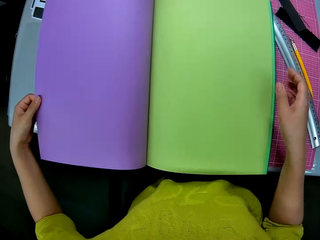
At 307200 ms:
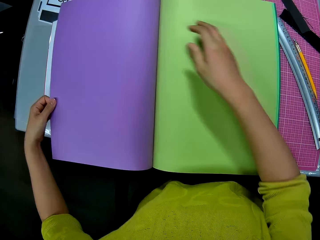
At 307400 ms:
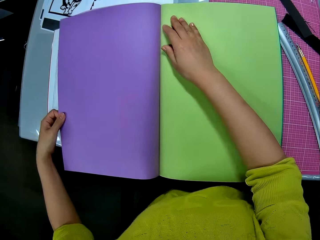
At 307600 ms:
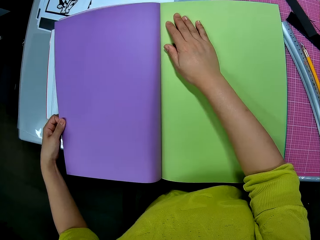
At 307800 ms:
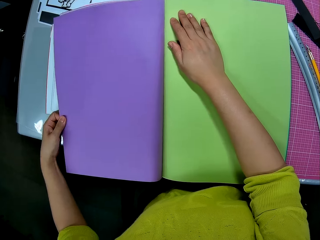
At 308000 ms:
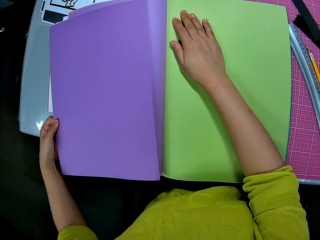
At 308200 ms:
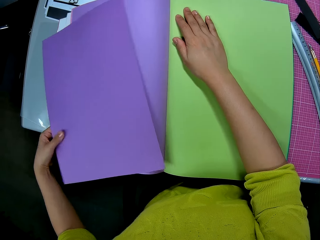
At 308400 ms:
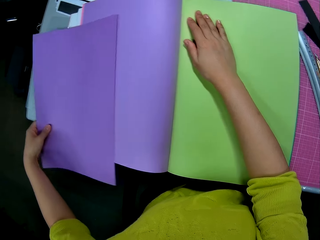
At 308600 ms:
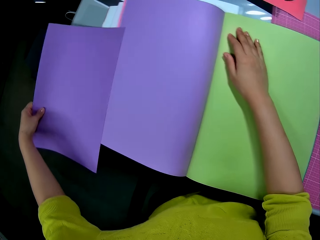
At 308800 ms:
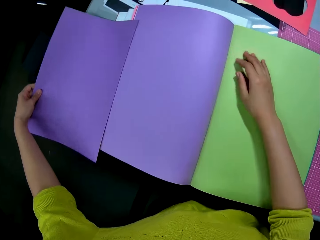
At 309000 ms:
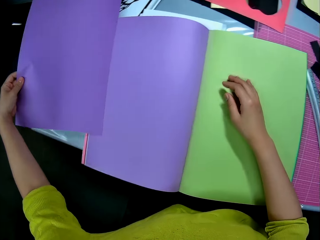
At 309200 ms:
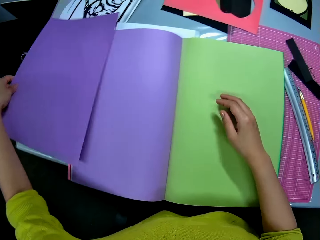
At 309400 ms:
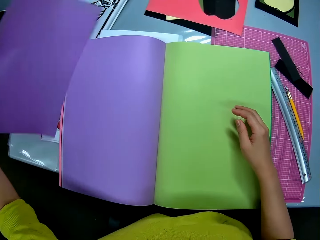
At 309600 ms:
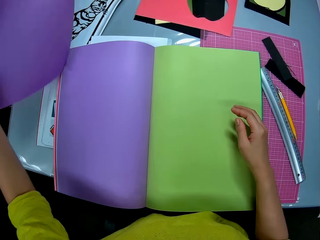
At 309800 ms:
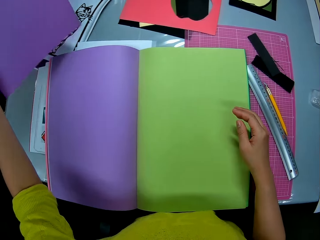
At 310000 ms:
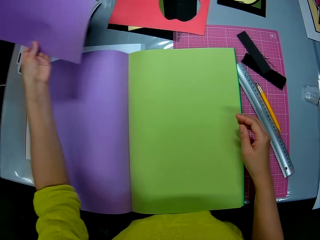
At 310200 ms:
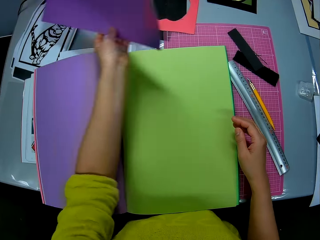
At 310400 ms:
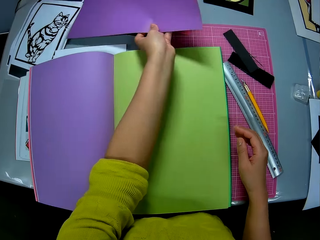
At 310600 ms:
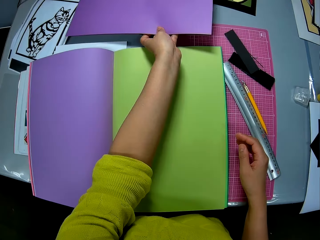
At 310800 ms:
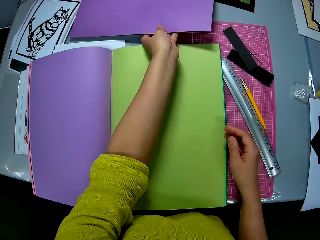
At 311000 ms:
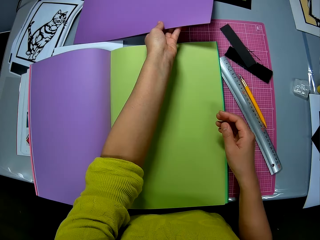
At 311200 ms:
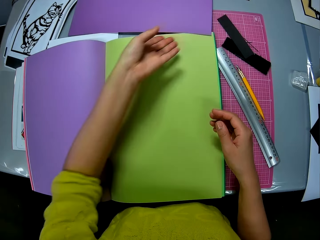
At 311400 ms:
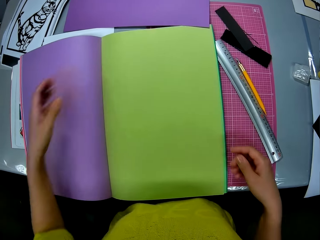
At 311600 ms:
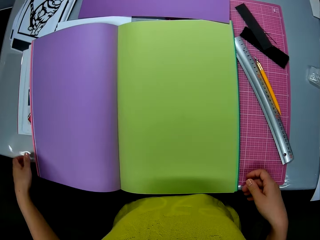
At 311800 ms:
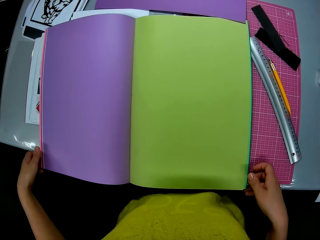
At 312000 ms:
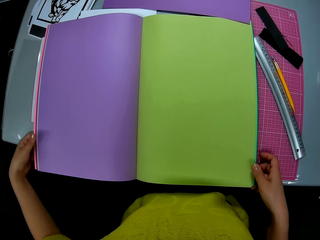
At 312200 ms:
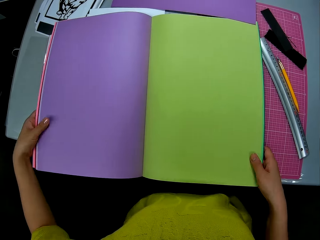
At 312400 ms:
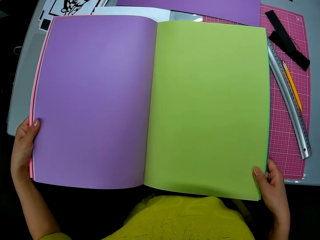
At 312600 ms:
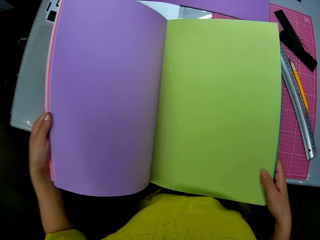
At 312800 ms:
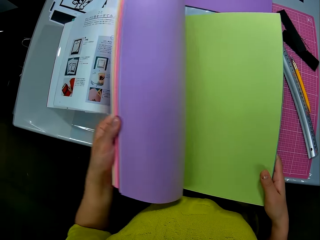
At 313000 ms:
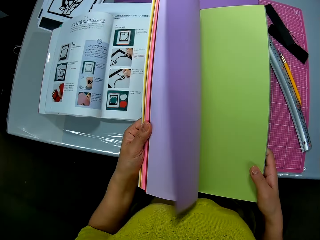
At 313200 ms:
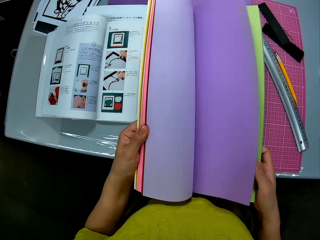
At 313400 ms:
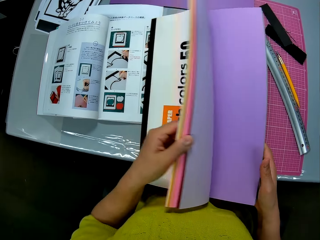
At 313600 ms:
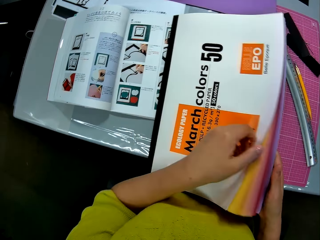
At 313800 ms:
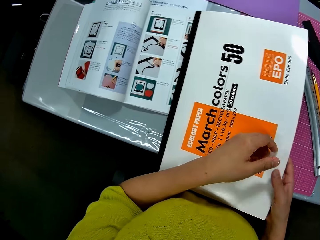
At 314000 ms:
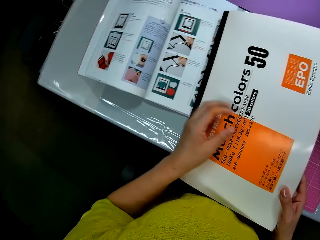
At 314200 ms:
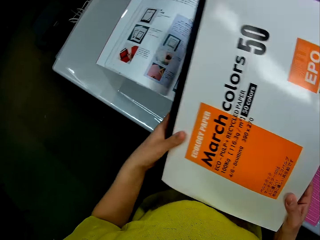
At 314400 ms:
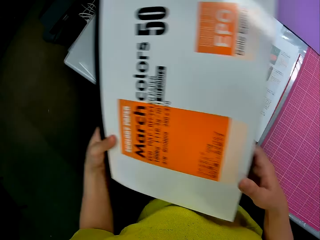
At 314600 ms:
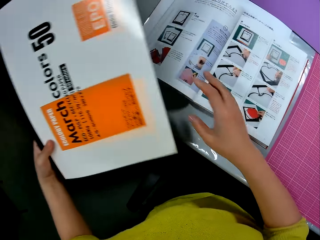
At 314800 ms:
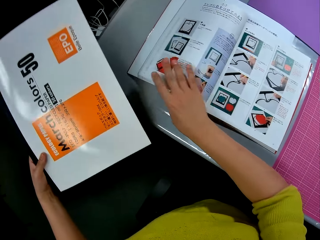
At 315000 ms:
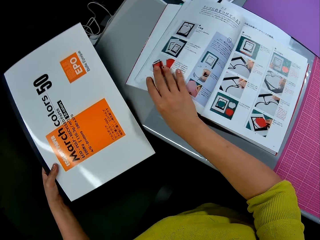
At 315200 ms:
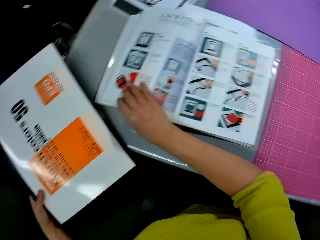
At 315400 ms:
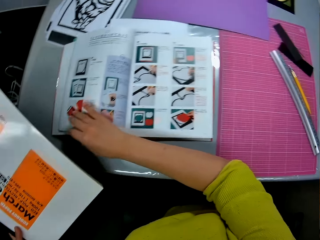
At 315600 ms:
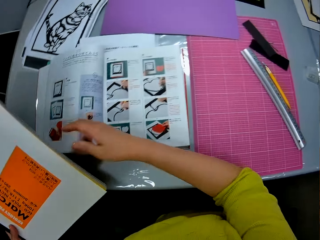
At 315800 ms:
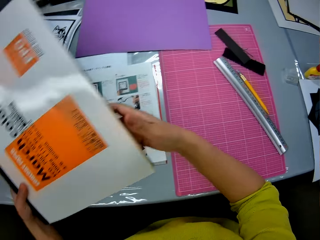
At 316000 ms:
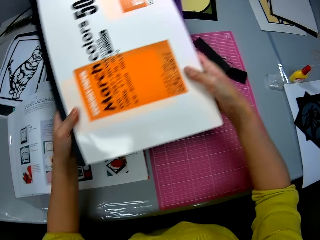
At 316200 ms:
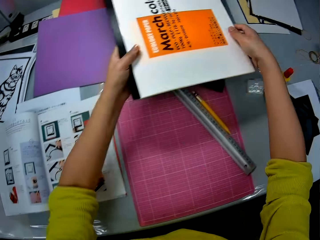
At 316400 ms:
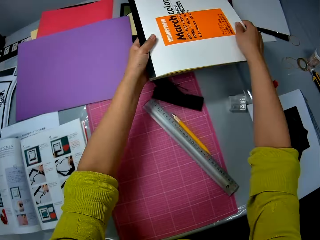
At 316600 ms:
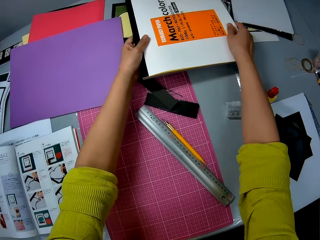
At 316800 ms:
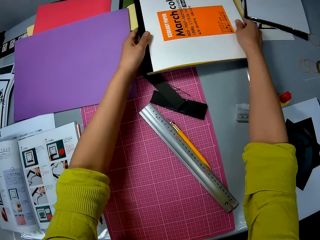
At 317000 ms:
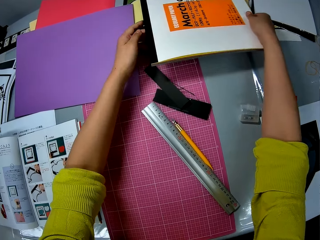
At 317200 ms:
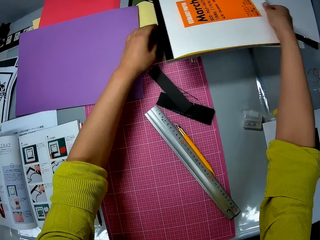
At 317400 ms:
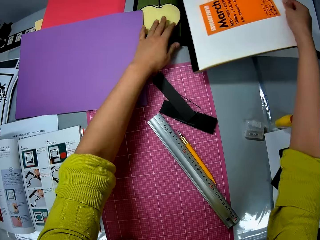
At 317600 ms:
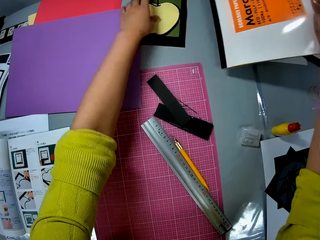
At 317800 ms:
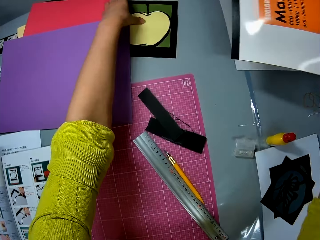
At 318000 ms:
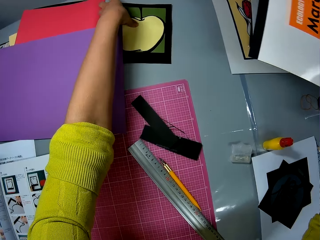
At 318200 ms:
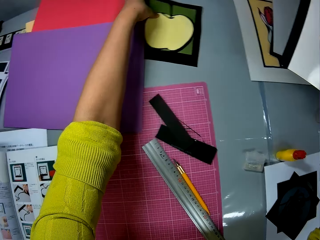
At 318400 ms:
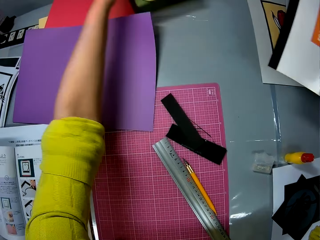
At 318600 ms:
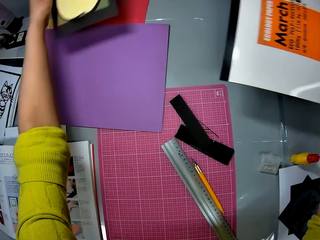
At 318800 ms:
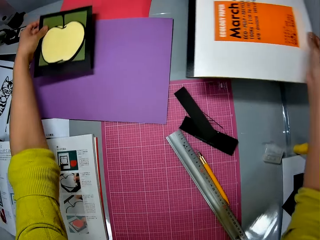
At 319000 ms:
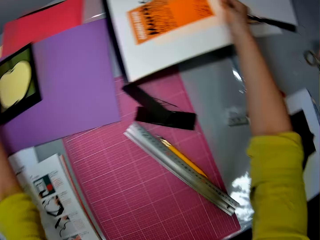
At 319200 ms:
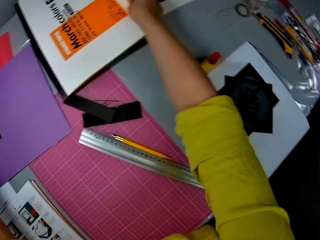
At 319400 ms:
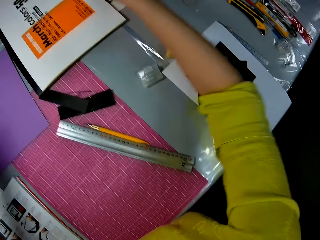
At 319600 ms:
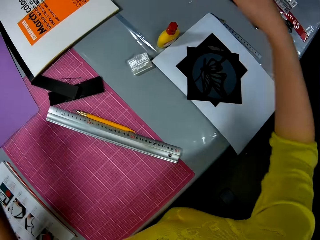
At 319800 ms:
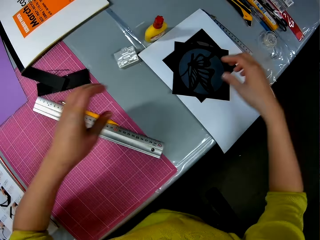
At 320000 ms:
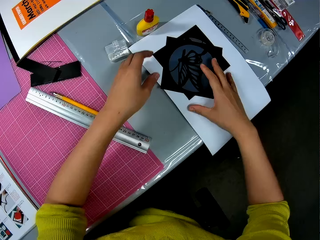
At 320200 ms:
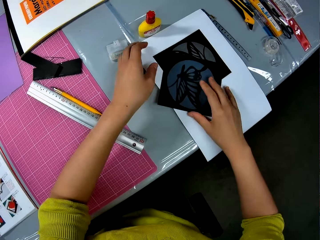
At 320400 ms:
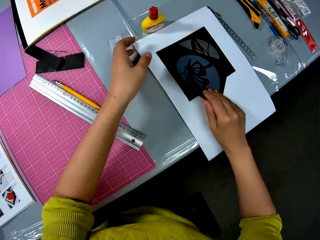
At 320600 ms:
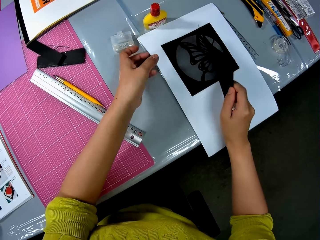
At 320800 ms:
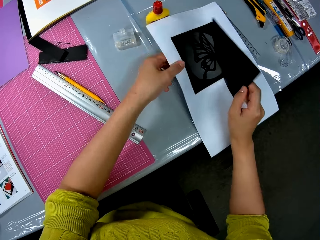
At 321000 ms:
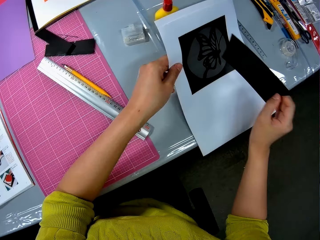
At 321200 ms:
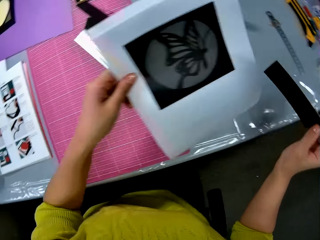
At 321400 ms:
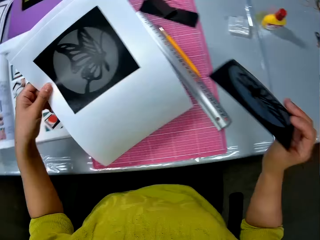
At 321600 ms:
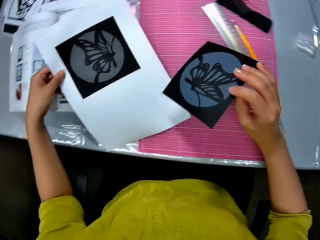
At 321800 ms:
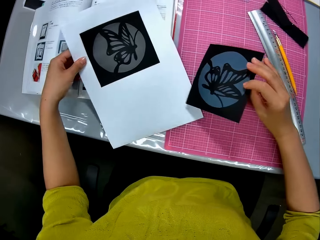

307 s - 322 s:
The camera wearer tears a purple paper from the book with his left hand. He drops the purple paper on the table. He closes the book with his hands. He passes the book to his left hand. He picks up the book. He holds a second book on the table with his right hand. He puts the book on the table. He picks up a card stock paper. He removes a craft on the table with his left hand. He puts the book on the table with his right hand. He places the card stock on the table. He picks up an image or card stock paper with his right hand and a copy of the image with his left hand.

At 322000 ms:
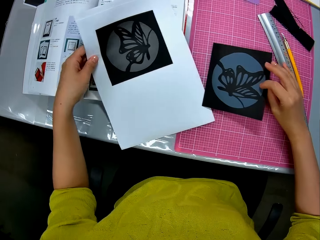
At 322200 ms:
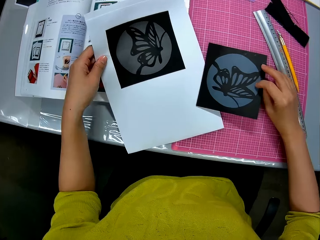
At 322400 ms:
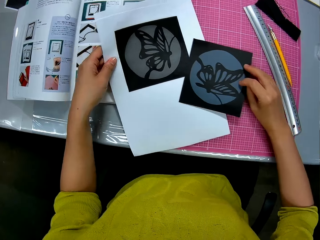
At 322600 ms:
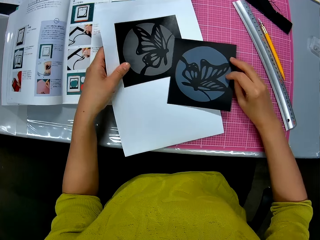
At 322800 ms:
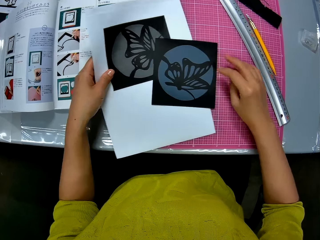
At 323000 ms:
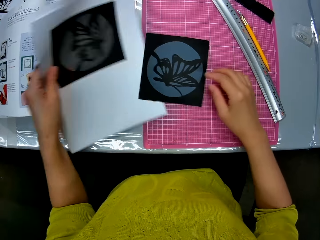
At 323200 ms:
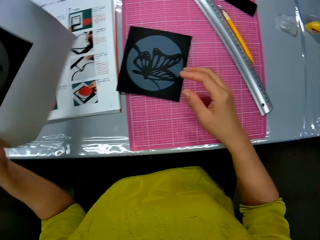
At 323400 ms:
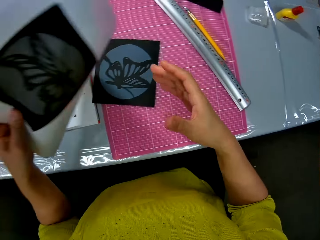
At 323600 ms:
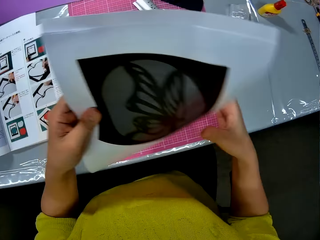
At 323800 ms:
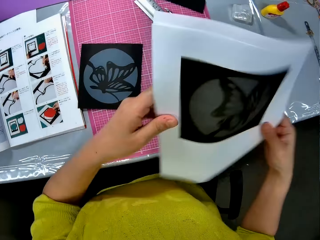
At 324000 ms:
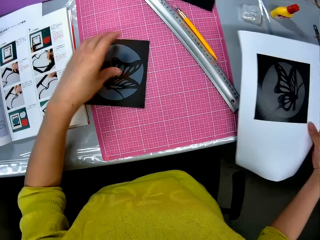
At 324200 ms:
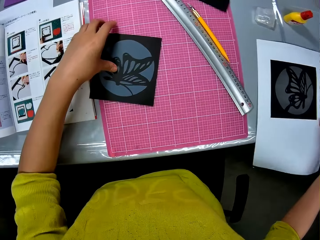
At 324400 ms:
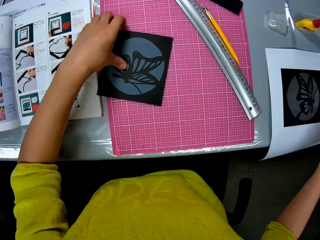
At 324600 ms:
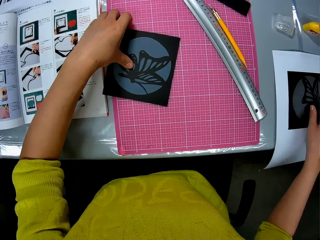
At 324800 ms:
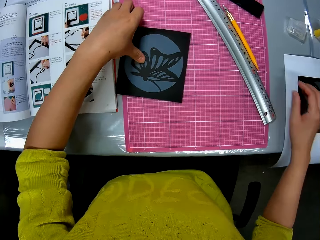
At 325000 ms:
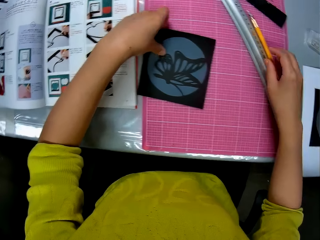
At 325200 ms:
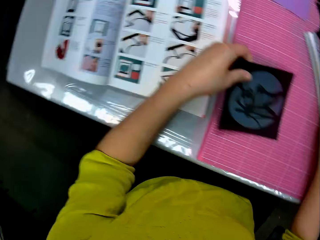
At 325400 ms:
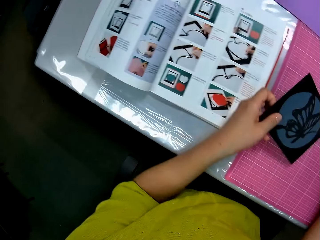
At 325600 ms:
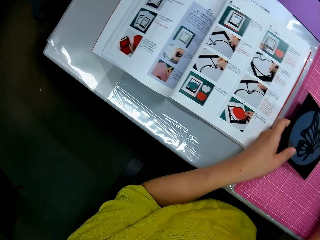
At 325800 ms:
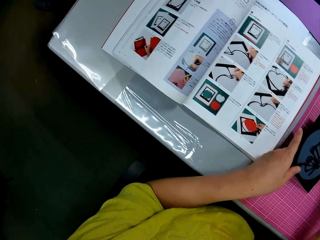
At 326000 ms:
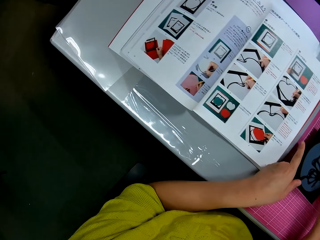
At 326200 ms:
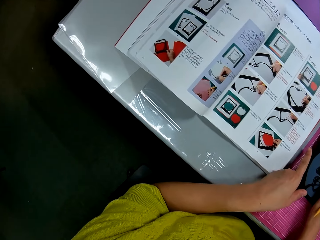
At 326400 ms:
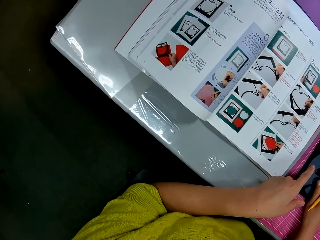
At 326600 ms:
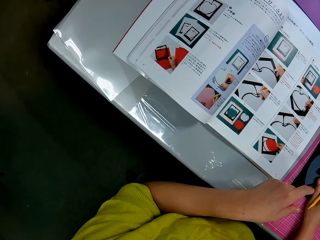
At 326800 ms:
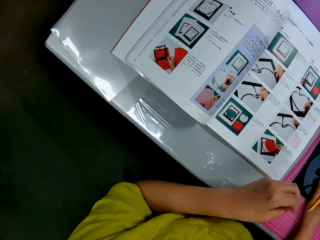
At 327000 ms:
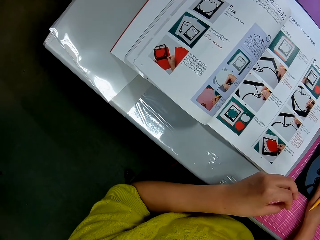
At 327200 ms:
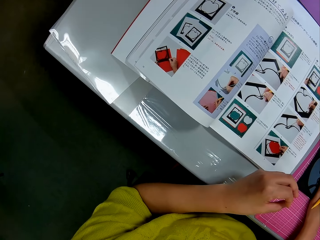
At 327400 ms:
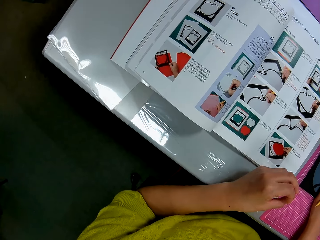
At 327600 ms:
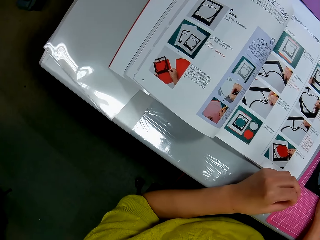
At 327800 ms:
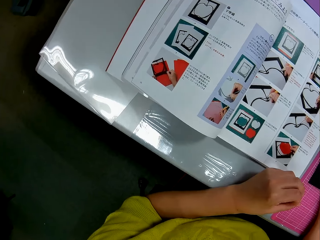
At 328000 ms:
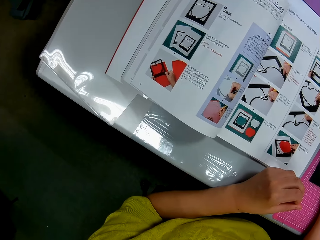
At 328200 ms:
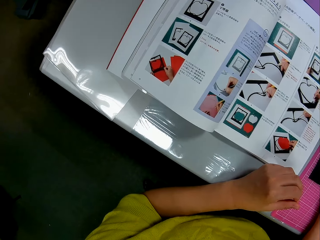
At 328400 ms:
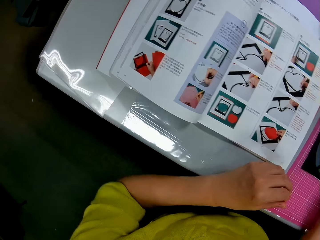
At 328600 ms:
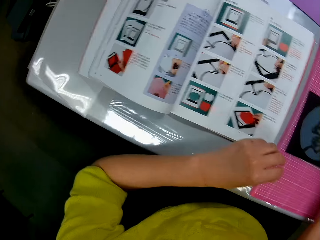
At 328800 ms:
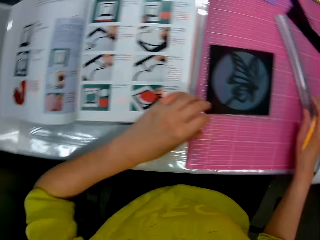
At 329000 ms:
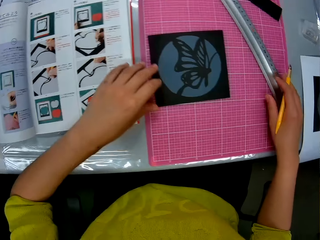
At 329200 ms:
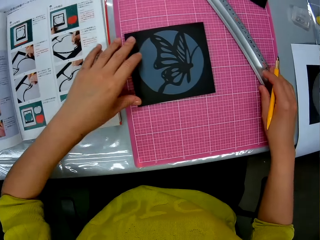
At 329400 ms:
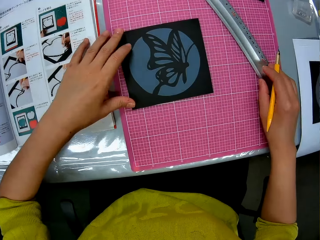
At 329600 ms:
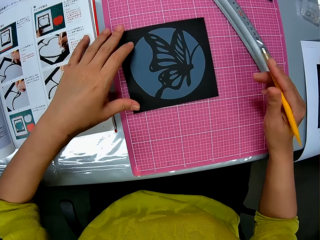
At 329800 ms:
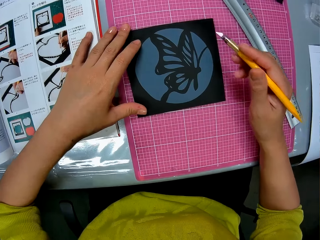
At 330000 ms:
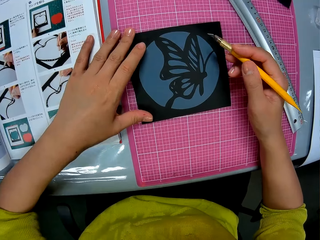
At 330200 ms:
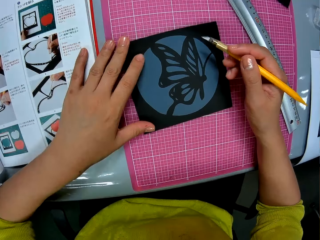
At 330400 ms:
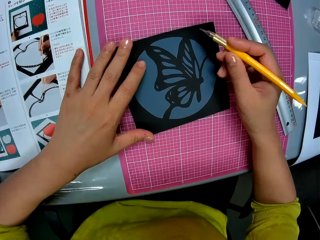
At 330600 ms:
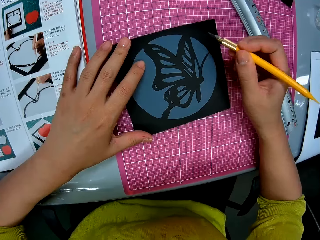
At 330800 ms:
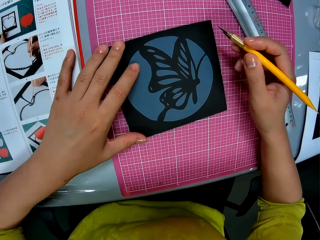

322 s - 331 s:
The camera wearer places one card stock paper on a cutting mat. He passes the copy of the image to his right hand. He drops the copy of the image on the table with his right hand. He adjusts the image on the table with his left hand. He picks up a pen cutter on the table with his right hand. He reads an instruction manual. He adjusts the card stock paper. He puts his right hand on a ruler. He holds his left hand on the image on the table.
